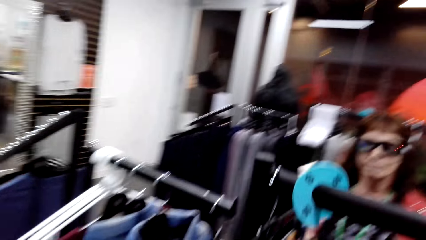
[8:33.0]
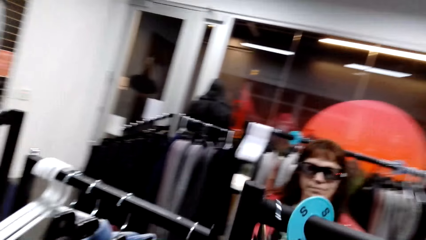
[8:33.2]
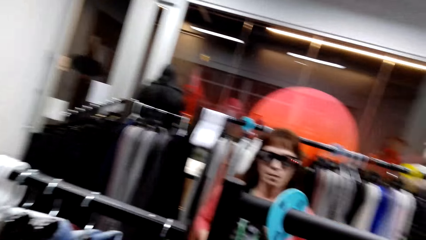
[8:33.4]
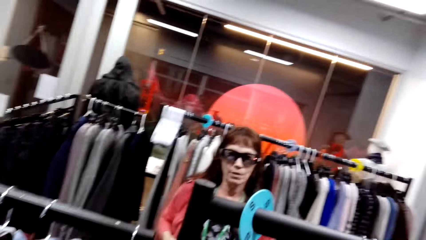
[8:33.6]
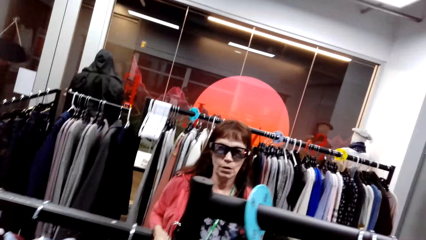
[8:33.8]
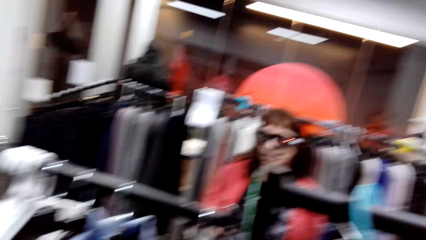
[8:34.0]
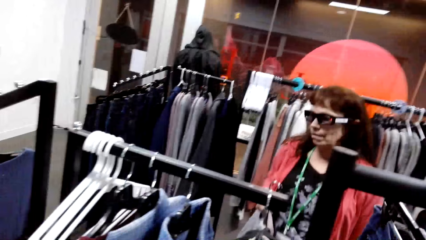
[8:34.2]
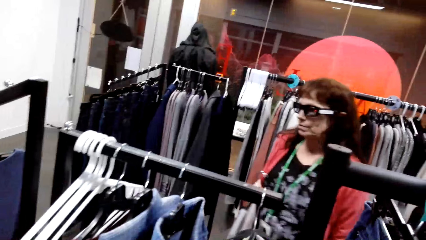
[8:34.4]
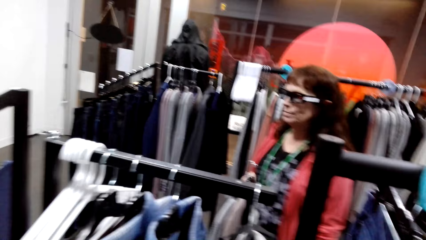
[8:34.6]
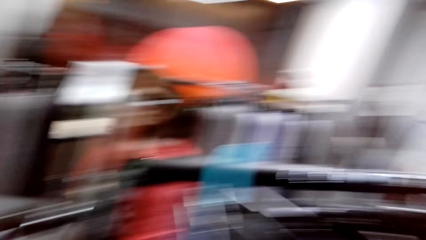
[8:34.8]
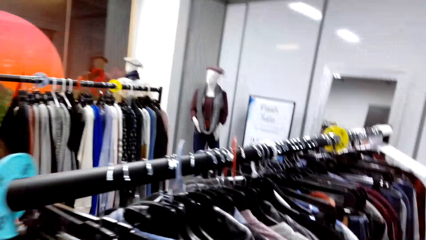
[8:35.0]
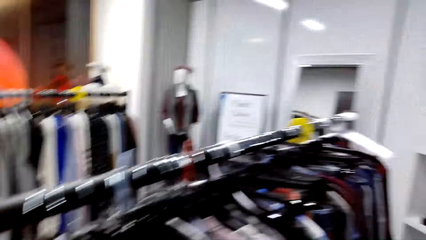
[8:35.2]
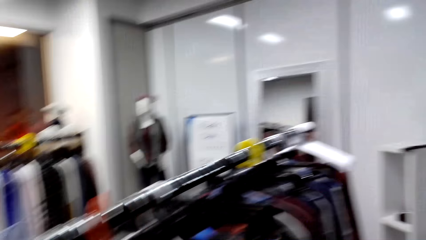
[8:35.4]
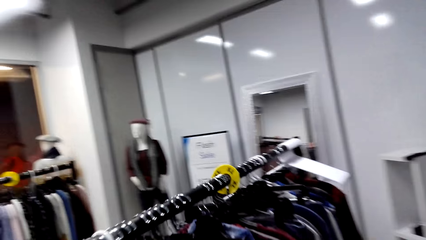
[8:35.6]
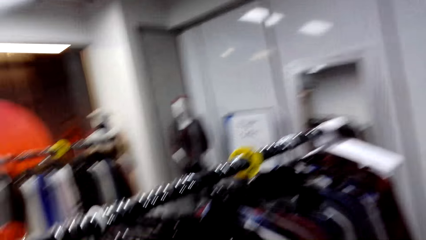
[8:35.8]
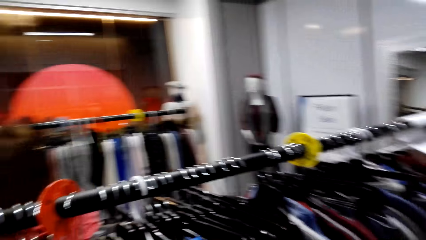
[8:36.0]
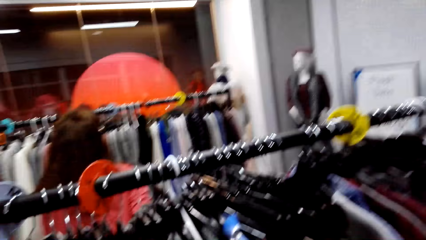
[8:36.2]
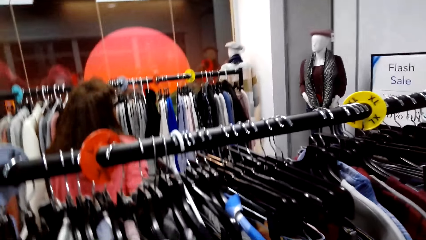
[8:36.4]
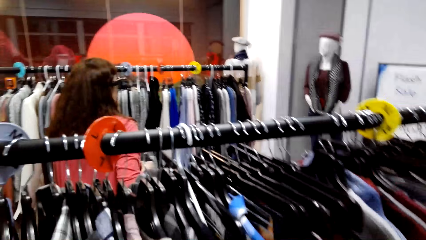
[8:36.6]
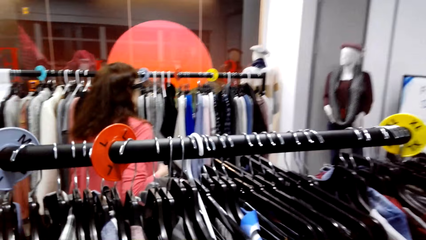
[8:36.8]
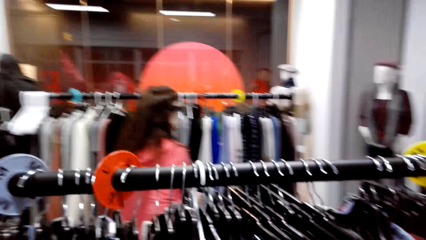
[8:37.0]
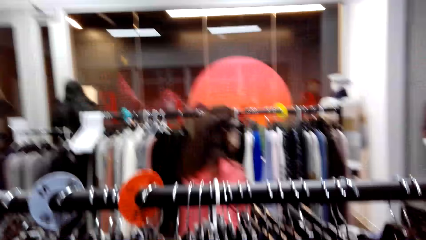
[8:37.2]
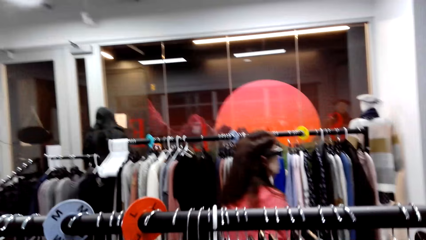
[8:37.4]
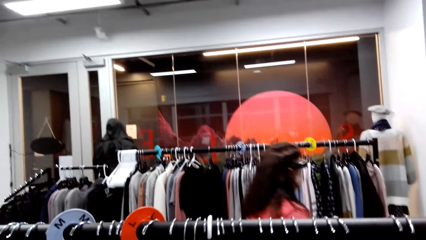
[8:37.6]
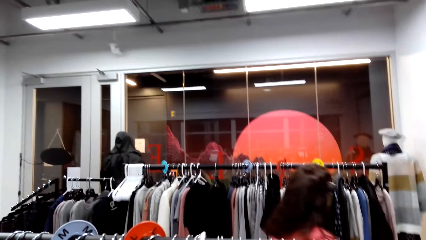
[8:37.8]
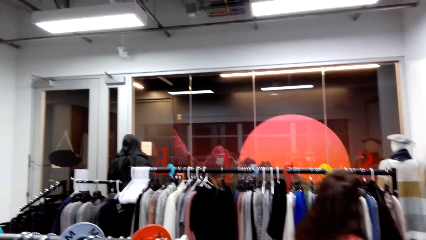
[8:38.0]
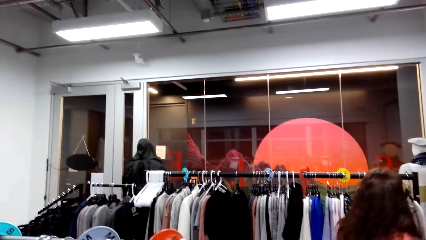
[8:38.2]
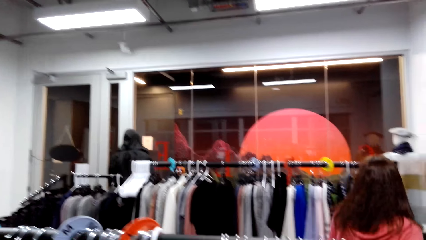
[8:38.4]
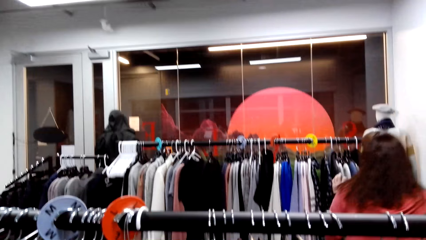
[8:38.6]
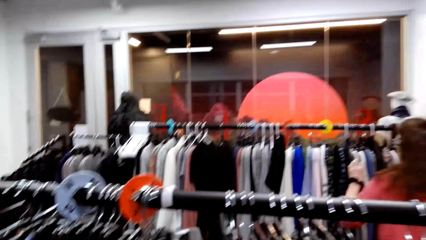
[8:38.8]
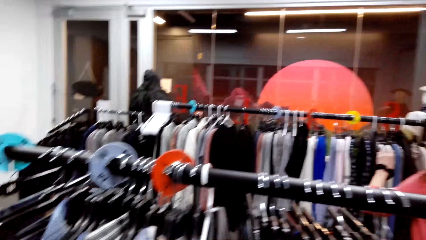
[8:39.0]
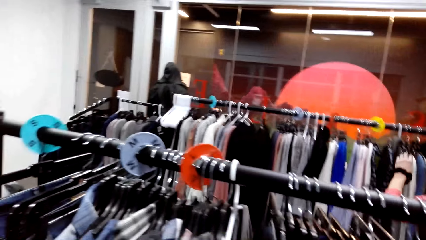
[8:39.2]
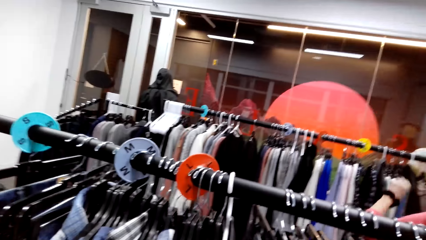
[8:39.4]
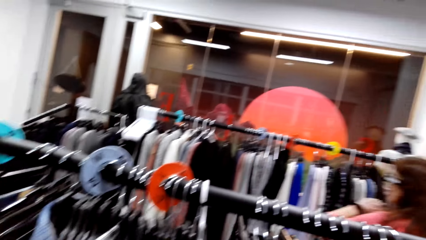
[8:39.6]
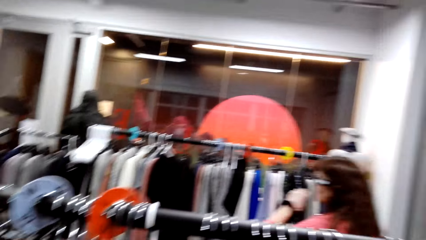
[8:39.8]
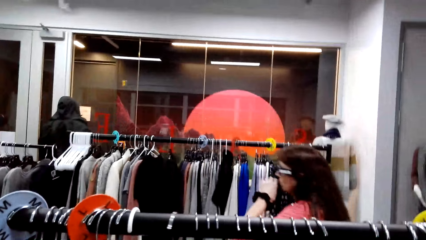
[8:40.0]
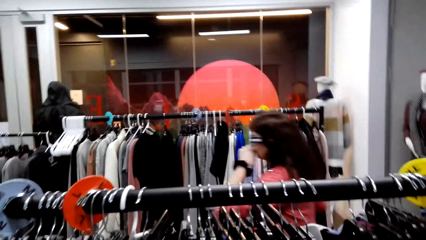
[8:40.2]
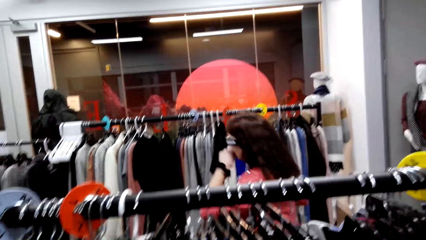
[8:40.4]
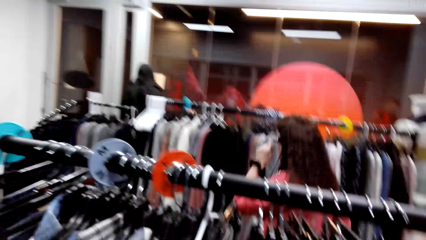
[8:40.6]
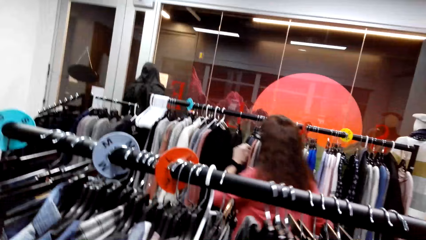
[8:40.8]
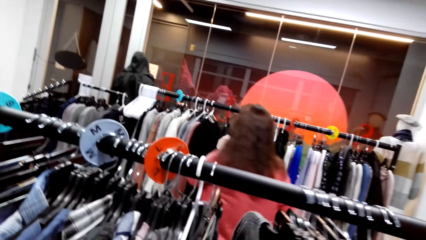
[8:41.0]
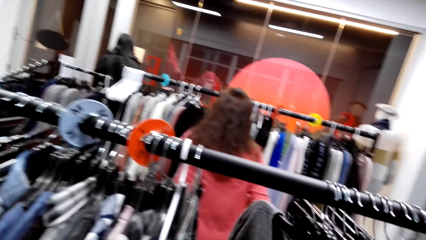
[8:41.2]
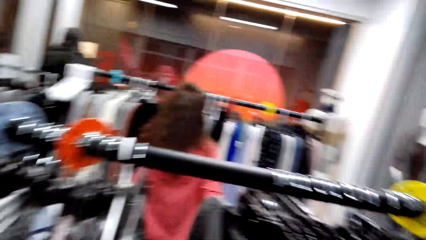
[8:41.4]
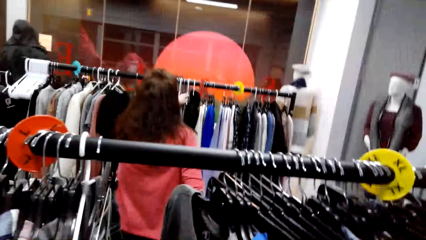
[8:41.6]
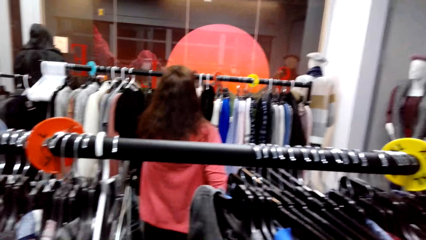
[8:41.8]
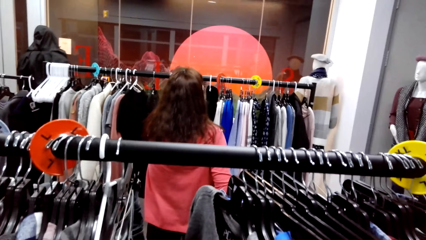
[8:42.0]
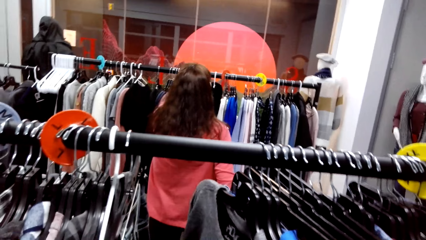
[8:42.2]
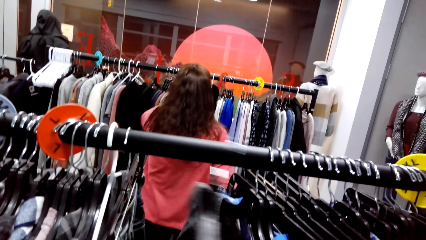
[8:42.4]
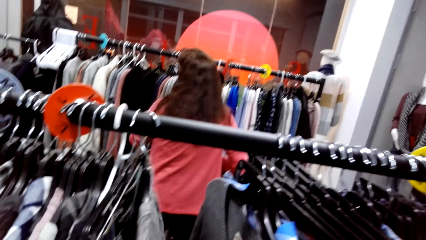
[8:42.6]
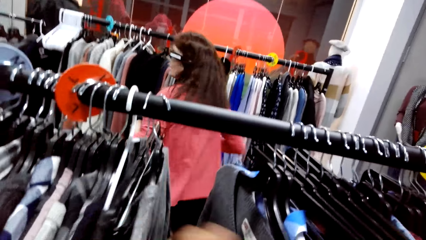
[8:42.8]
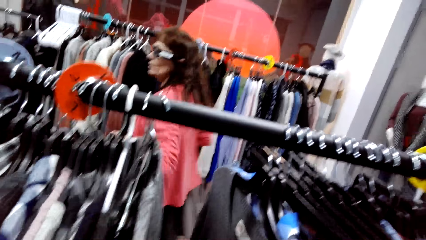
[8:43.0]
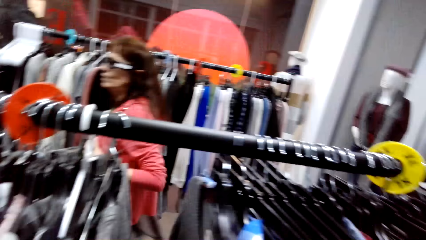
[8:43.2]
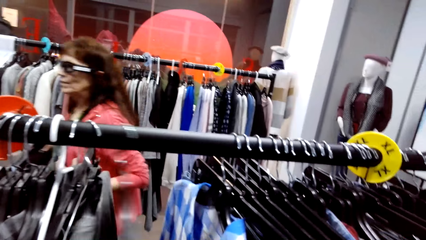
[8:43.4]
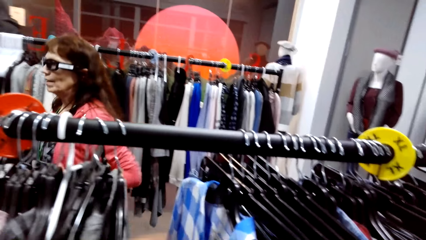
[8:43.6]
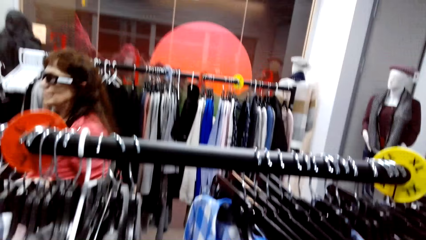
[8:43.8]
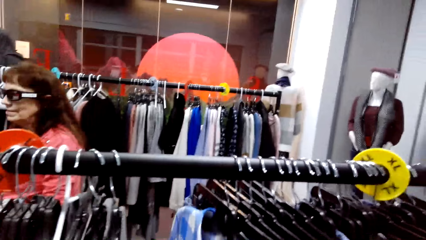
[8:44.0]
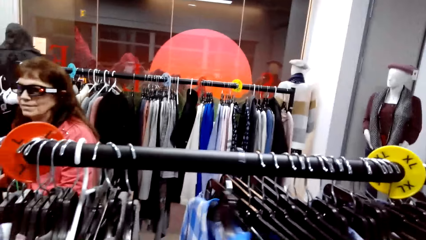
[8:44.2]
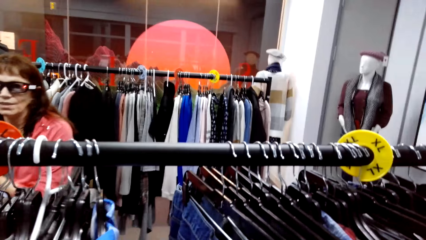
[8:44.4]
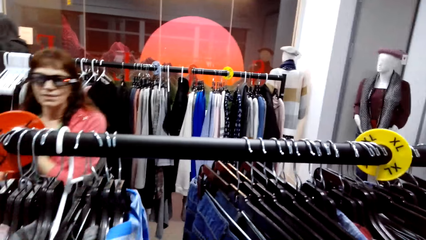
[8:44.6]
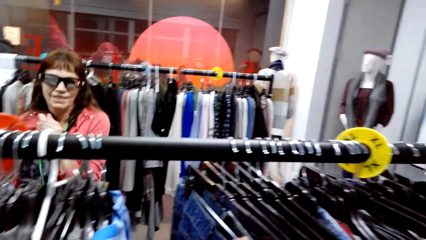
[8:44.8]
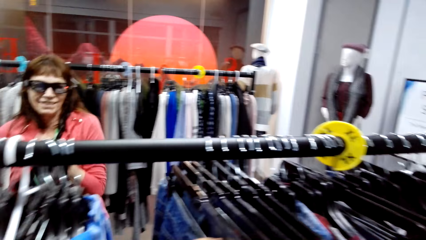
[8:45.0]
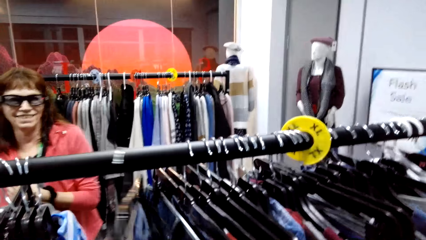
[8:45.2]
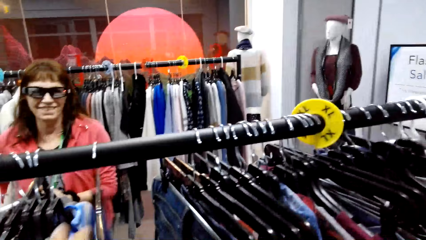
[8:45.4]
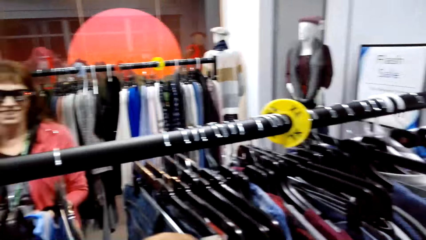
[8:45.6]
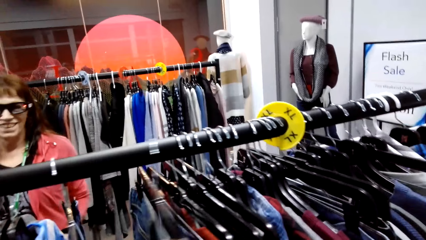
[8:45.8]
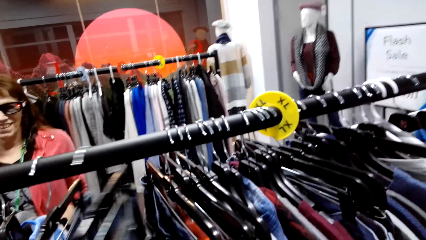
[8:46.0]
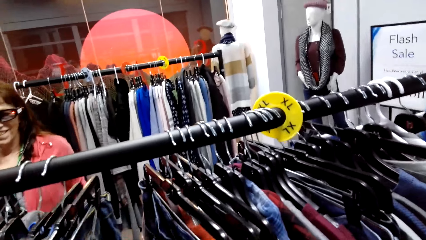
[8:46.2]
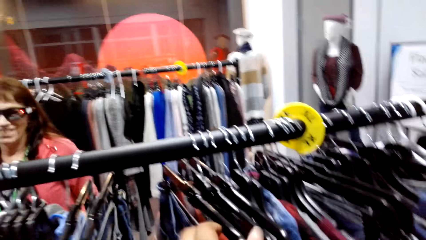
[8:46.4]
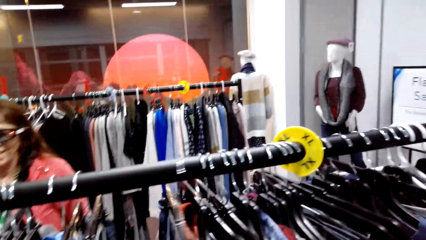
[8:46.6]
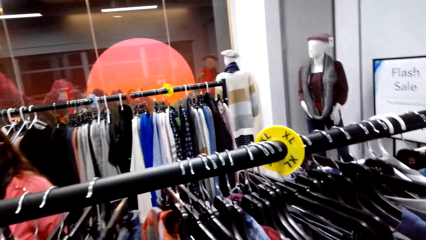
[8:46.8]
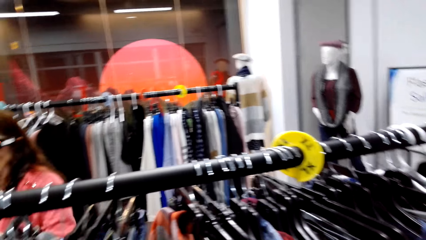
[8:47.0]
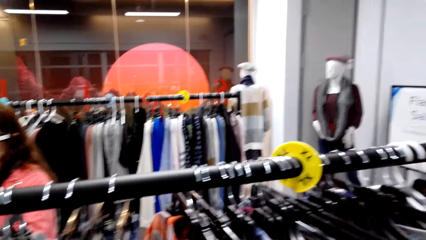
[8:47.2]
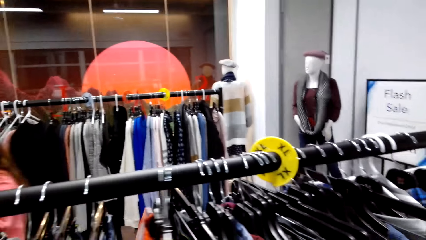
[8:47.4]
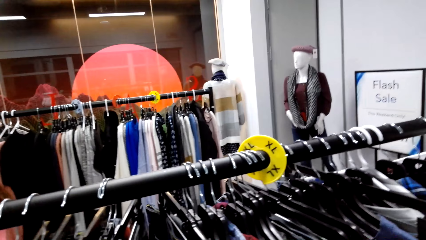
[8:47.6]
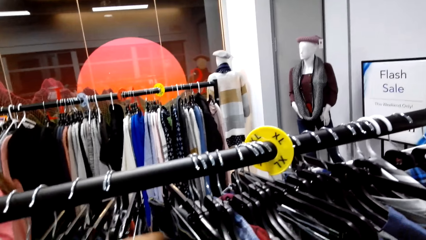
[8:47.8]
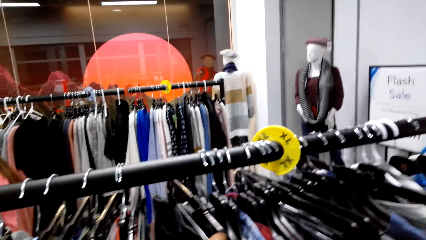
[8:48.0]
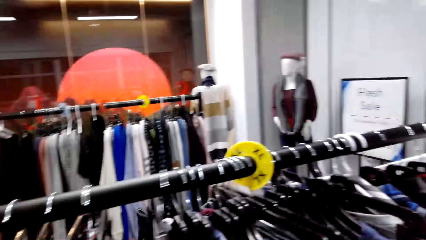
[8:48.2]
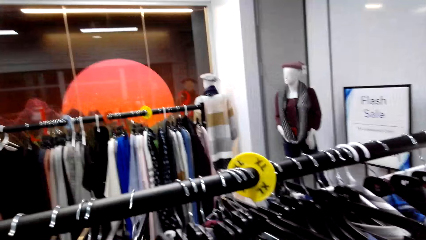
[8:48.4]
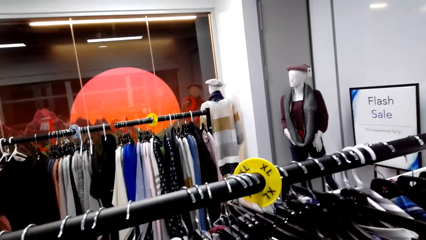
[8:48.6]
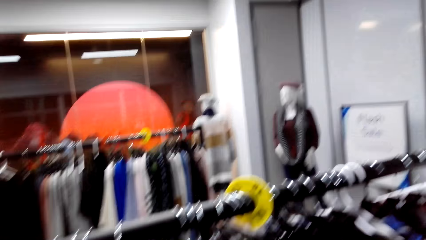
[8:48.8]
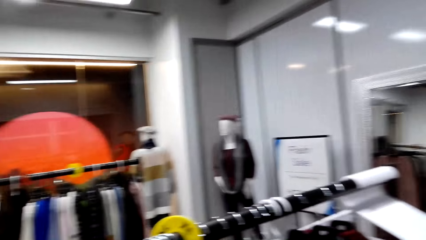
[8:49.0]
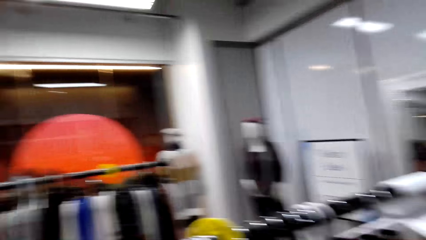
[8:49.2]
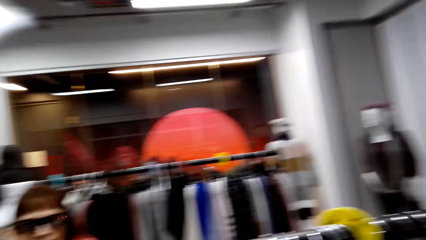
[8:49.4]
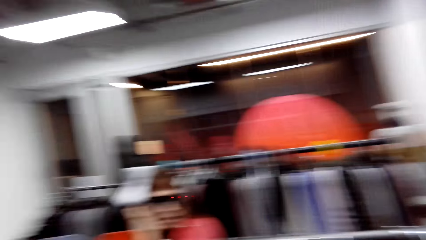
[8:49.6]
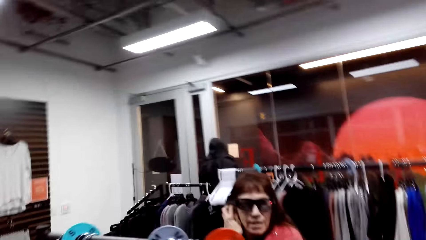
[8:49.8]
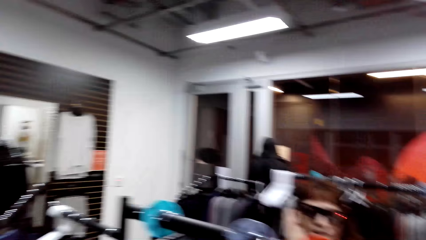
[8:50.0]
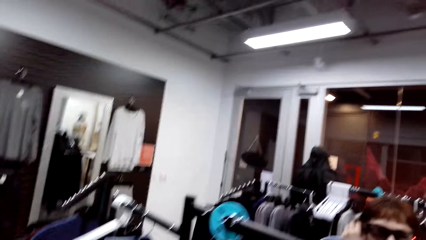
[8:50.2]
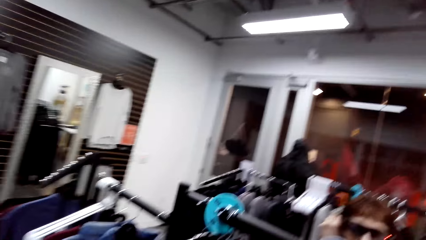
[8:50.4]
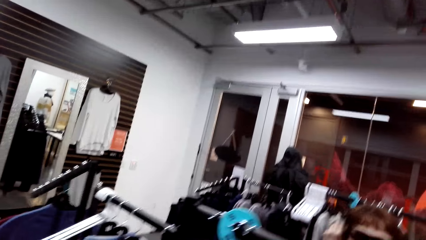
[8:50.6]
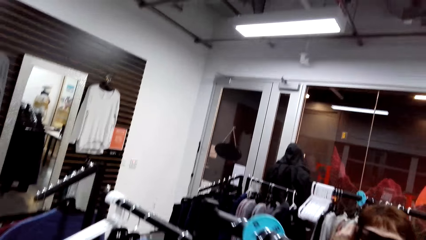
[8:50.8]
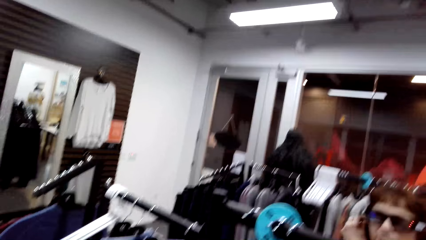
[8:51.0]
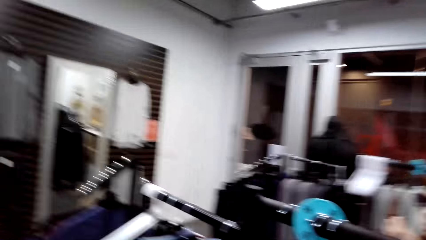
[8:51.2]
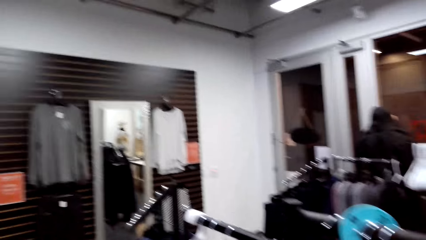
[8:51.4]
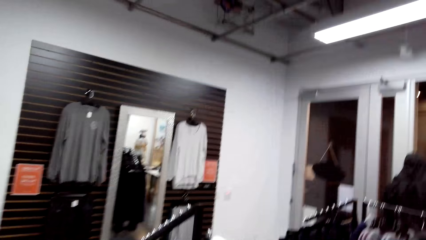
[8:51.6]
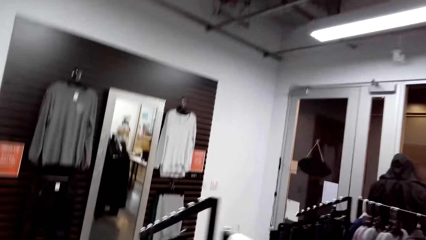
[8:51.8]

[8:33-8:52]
The camera wearer dialogues with a woman. The woman walks across. The camera wearer looks around the clothing. They move cloths. They look to the side. They dialogue with the woman.
